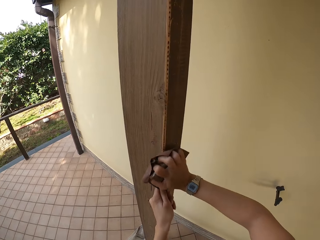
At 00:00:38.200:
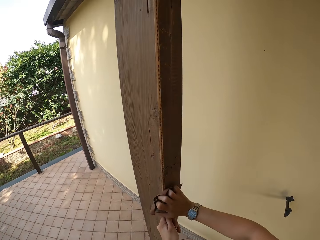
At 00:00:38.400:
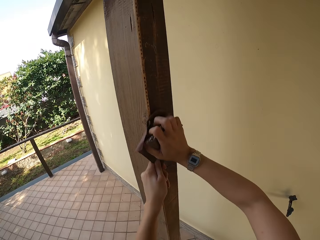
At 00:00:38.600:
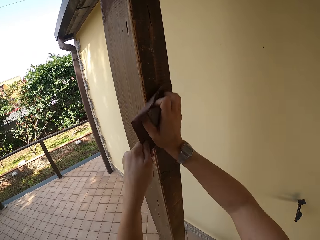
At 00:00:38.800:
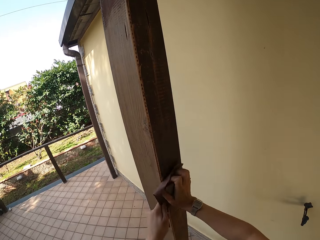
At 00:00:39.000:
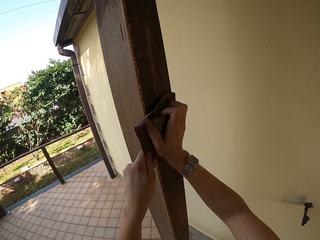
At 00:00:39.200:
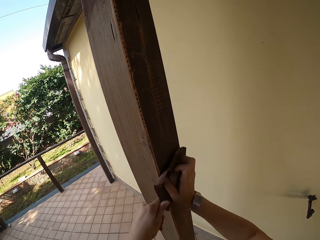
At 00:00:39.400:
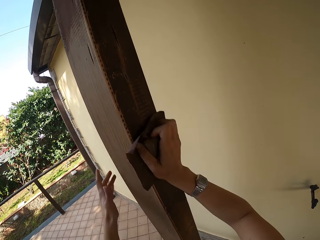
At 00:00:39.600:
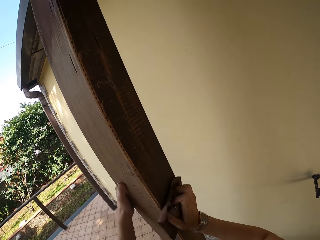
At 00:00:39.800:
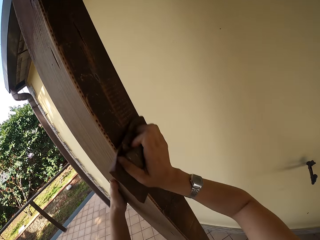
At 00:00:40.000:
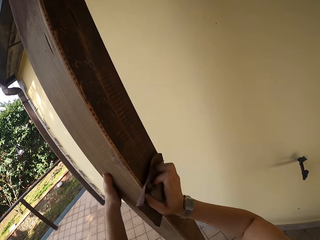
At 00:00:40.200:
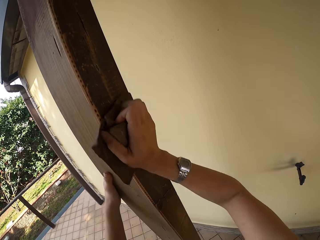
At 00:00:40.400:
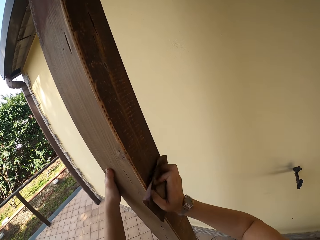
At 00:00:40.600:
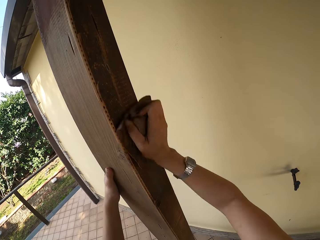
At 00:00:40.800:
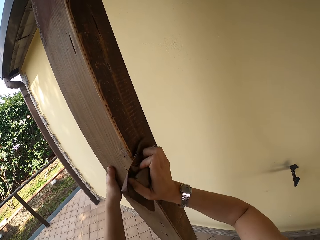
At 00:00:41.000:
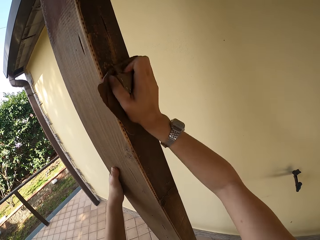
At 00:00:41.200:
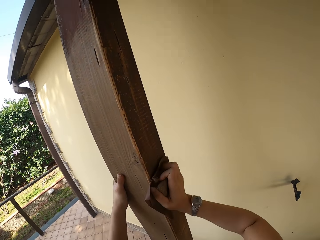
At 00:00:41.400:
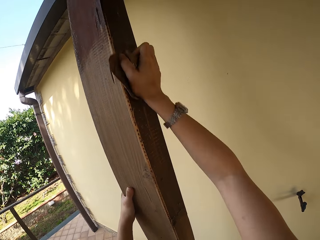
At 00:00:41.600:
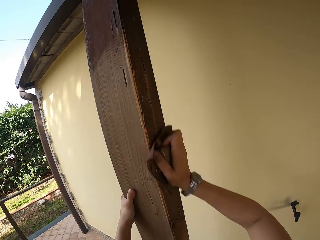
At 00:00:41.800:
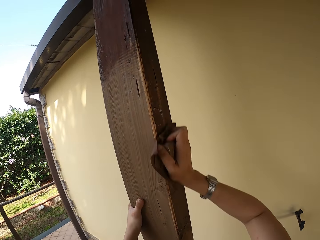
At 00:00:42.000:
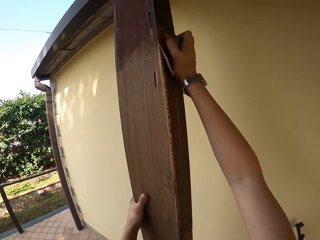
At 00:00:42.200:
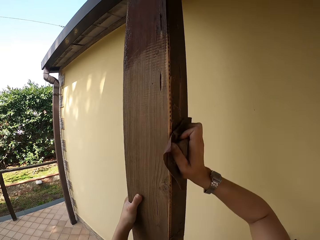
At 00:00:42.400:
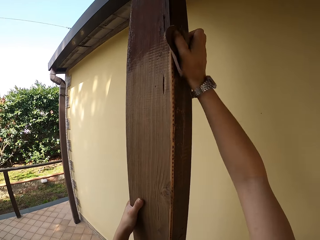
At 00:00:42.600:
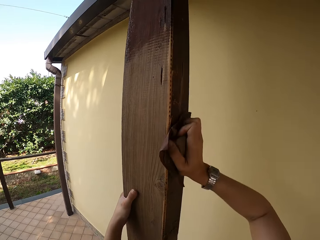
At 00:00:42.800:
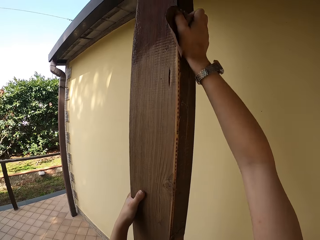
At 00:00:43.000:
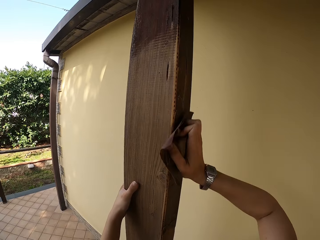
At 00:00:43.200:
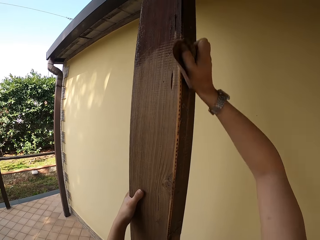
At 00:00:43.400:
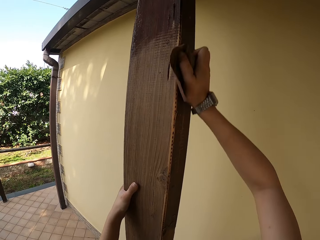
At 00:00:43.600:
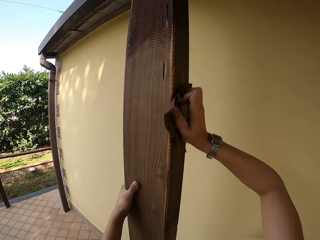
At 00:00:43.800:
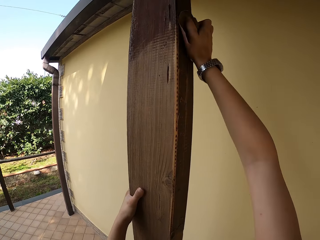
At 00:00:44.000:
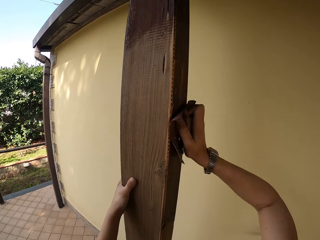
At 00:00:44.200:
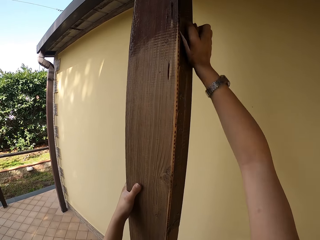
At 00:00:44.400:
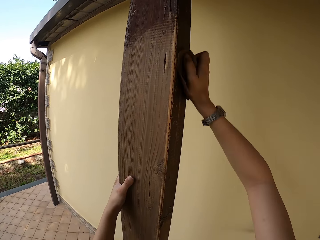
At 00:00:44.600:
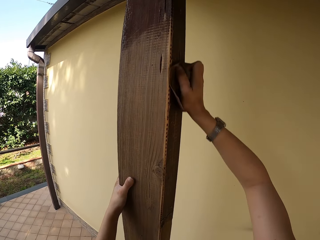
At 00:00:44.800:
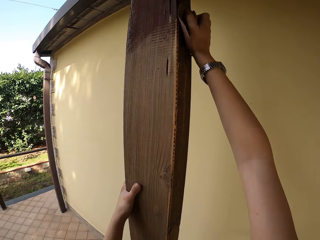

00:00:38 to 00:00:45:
The camera wearer holds the wooden pillar with his left hand. He scrapes the wooden pillar with the scraper in his right hand.

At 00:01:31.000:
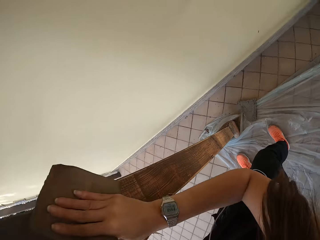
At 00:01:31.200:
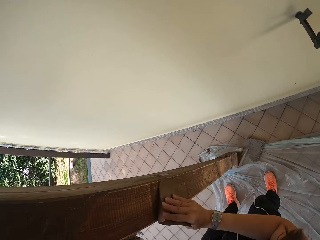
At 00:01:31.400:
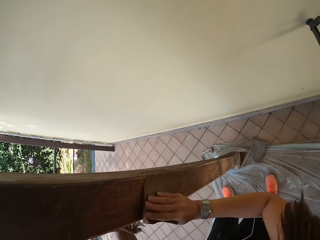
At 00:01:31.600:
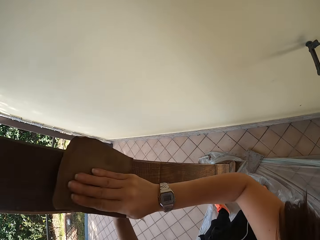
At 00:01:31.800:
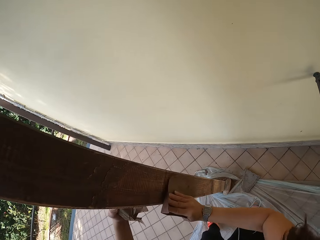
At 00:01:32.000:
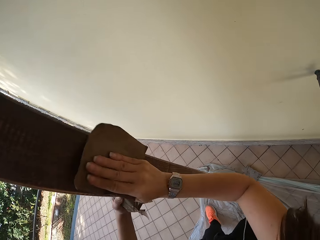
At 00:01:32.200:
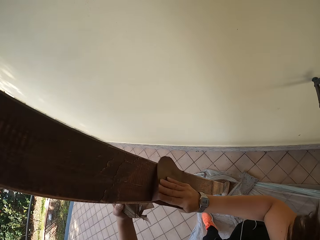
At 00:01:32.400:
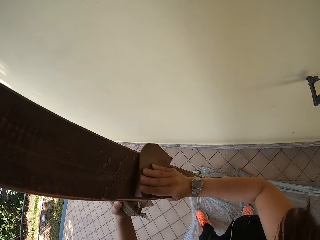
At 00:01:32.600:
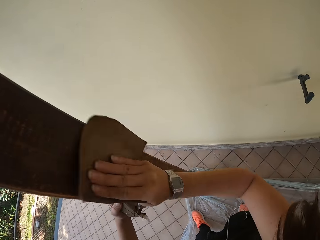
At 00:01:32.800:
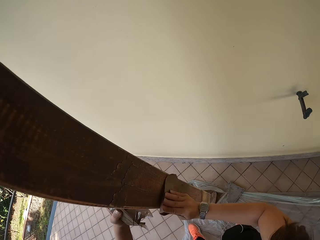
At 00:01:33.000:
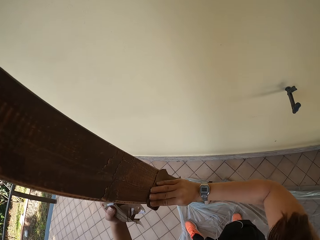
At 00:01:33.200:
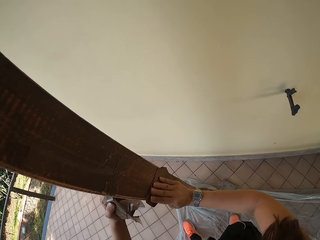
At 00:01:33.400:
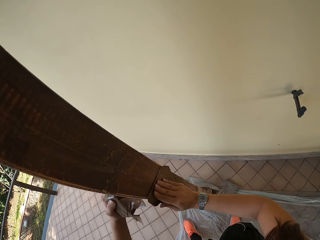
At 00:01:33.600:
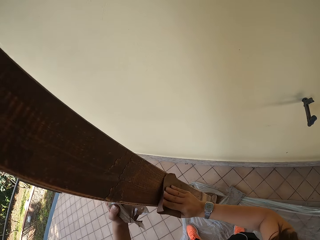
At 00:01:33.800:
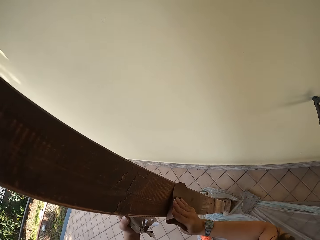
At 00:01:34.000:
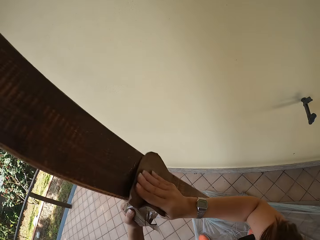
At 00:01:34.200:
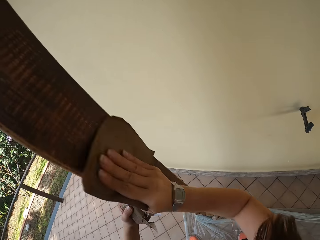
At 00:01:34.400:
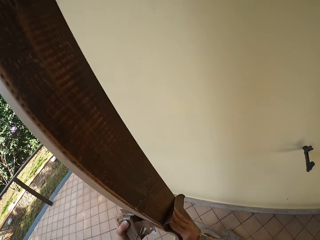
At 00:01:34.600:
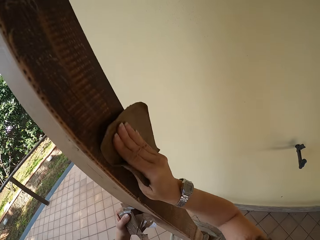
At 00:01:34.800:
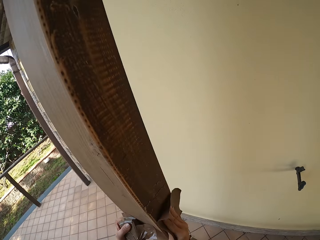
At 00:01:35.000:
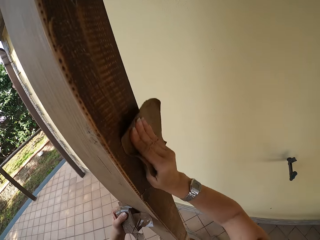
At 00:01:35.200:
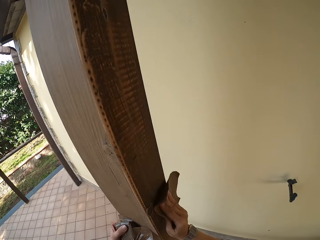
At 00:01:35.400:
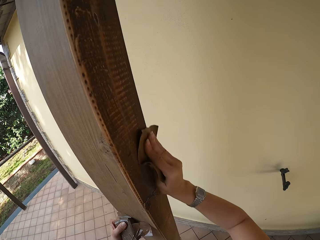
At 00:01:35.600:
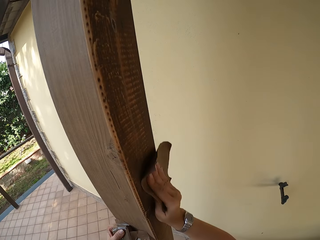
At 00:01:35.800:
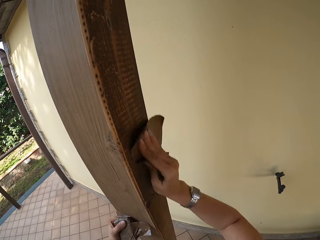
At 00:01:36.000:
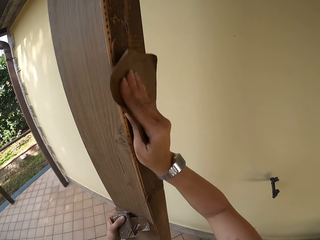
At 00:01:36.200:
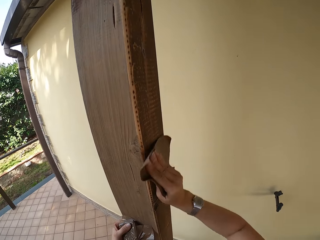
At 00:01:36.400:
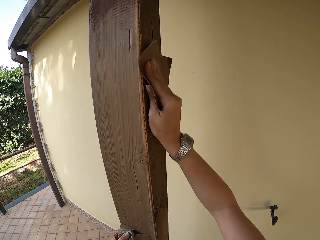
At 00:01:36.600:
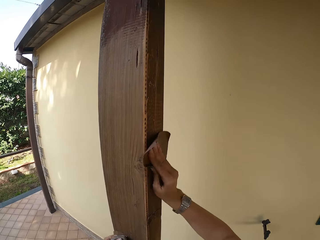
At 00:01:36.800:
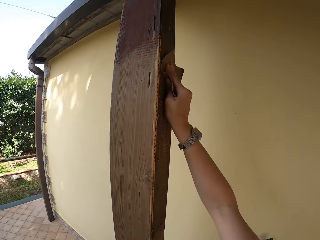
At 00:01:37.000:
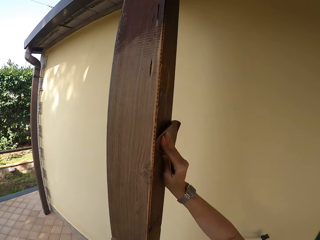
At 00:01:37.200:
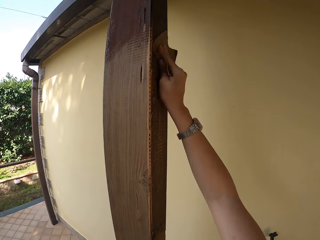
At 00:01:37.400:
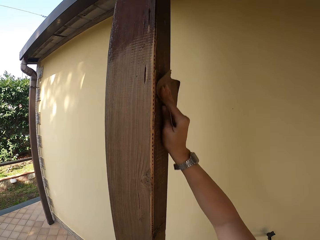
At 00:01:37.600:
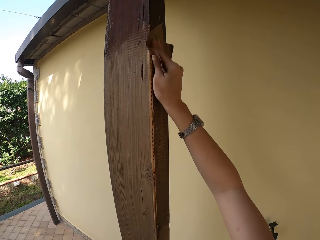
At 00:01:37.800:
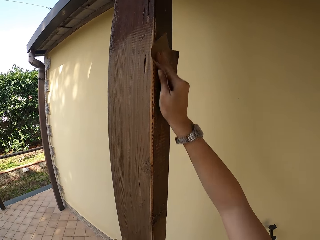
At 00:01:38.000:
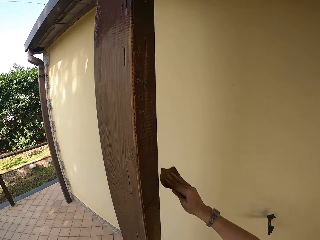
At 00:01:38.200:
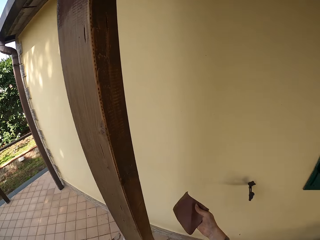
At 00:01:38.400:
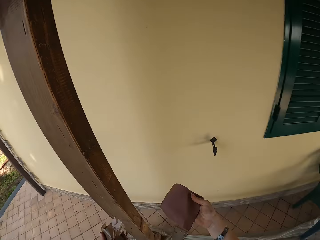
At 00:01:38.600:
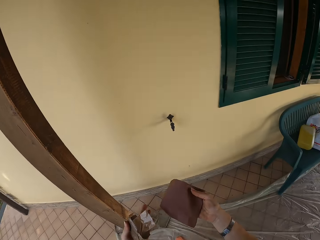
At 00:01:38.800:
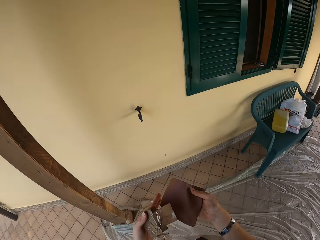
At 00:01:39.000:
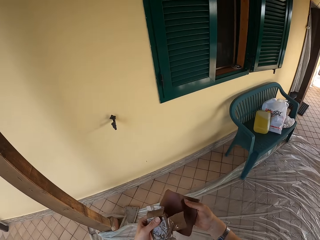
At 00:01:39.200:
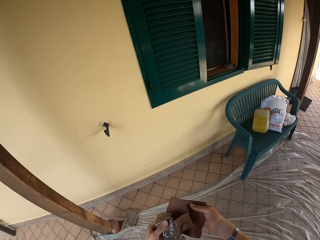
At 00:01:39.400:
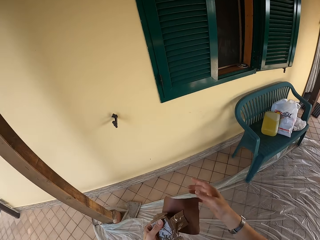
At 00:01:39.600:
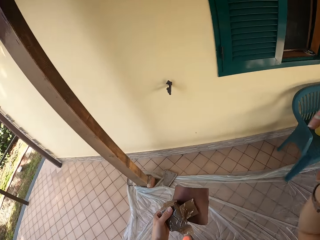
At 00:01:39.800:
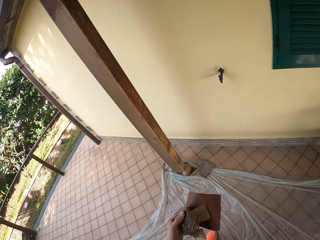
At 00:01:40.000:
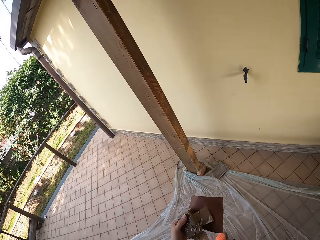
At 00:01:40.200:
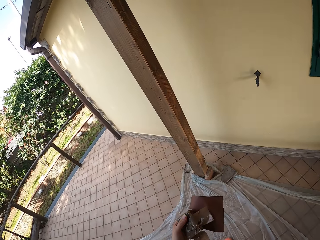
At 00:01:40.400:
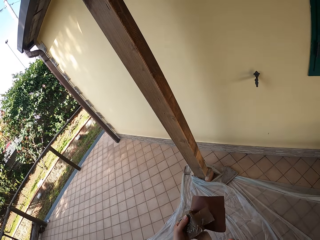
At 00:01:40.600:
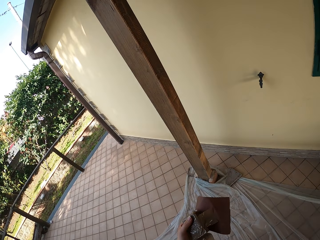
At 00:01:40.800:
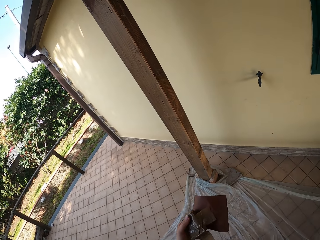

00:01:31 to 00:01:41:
The camera wearer holds the wooden pillar with a piece of cloth in his left hand. He removes his right hand from the wooden pillar. He stops polishing the wood. He moves the scraper from his right hand to his left hand. He lifts his right hand.
